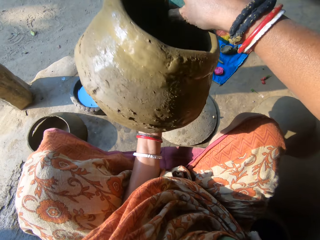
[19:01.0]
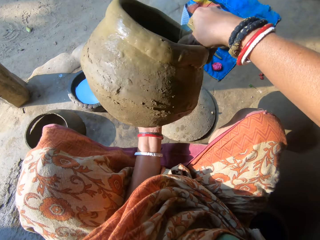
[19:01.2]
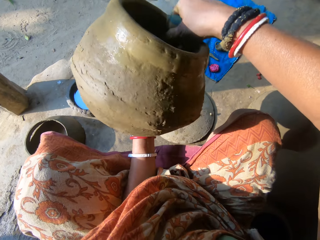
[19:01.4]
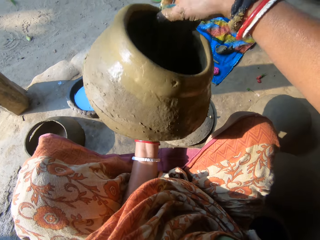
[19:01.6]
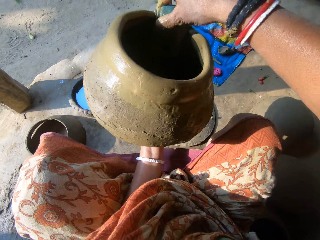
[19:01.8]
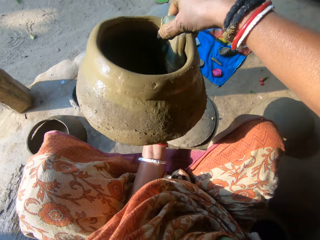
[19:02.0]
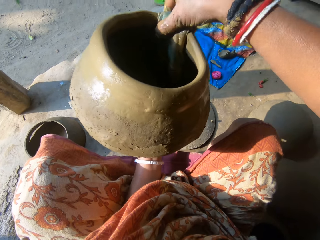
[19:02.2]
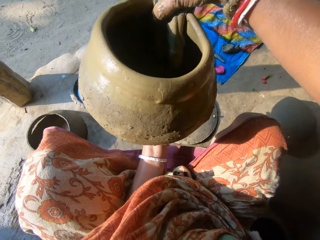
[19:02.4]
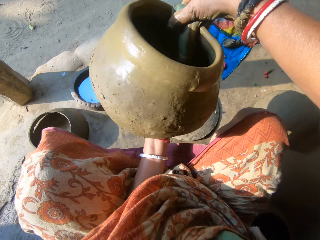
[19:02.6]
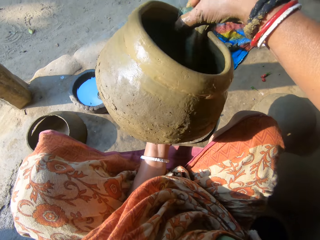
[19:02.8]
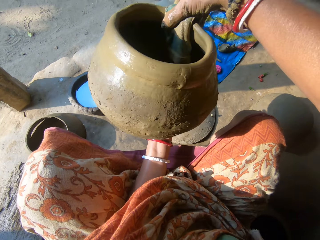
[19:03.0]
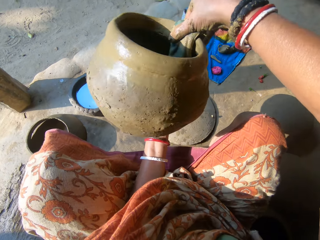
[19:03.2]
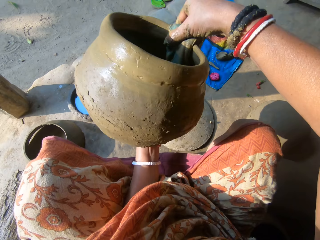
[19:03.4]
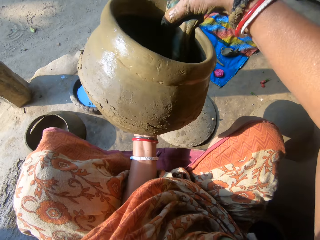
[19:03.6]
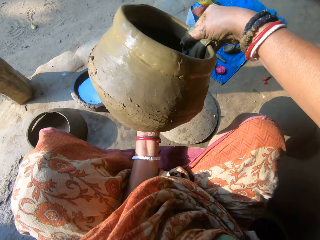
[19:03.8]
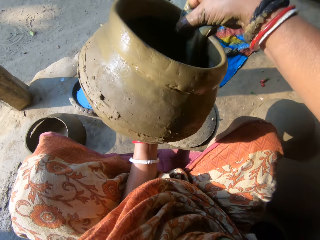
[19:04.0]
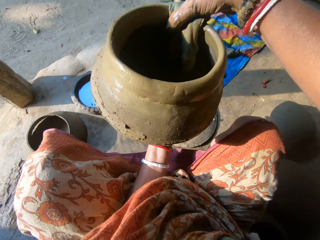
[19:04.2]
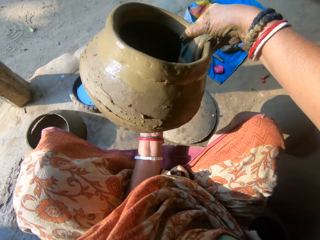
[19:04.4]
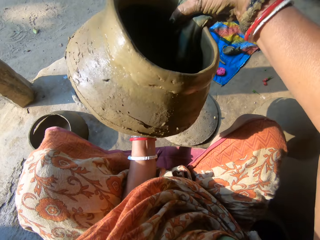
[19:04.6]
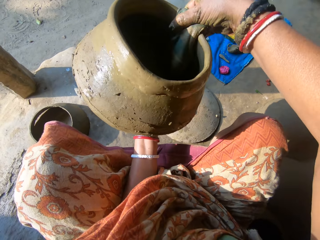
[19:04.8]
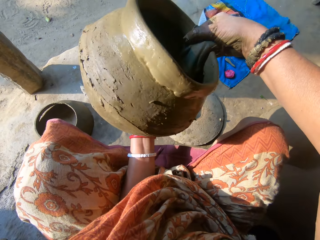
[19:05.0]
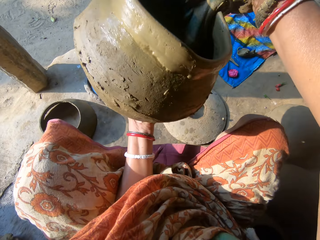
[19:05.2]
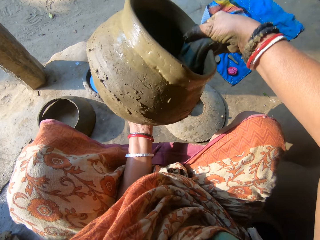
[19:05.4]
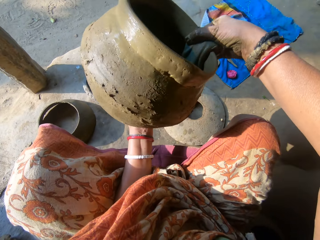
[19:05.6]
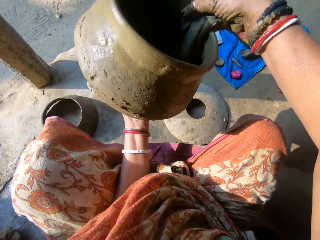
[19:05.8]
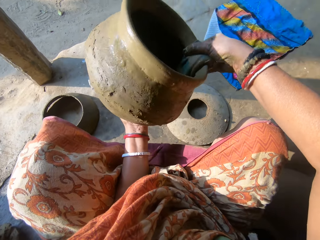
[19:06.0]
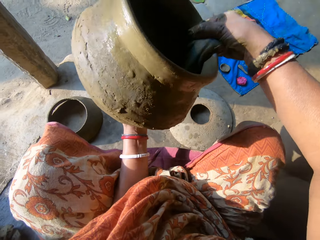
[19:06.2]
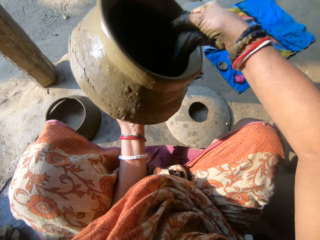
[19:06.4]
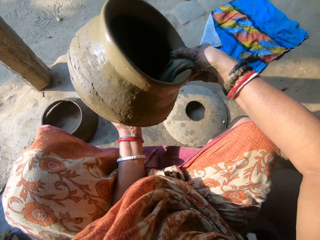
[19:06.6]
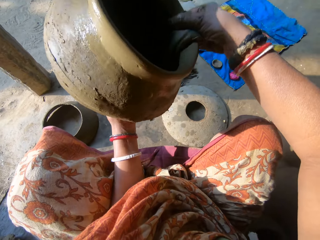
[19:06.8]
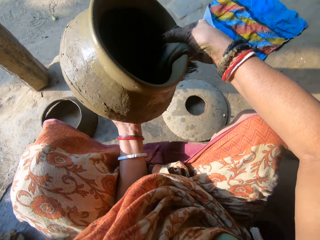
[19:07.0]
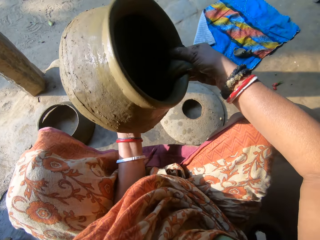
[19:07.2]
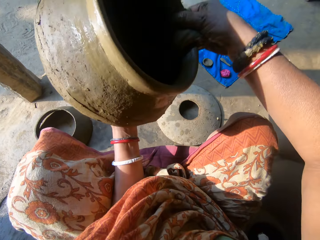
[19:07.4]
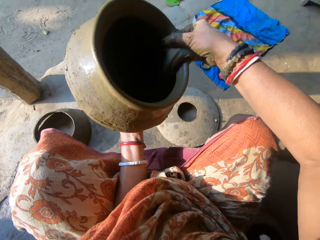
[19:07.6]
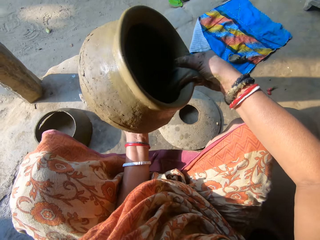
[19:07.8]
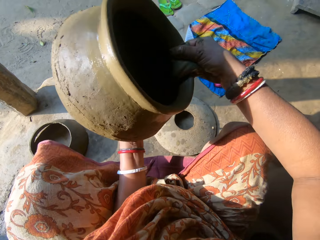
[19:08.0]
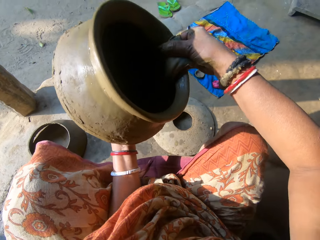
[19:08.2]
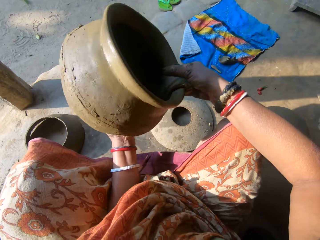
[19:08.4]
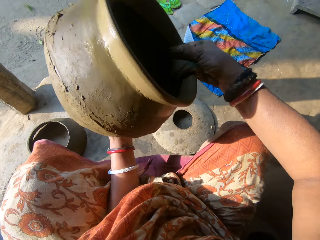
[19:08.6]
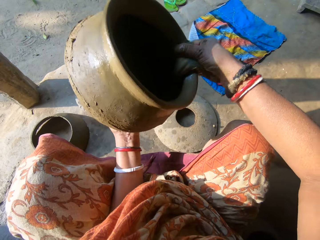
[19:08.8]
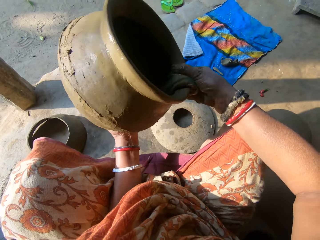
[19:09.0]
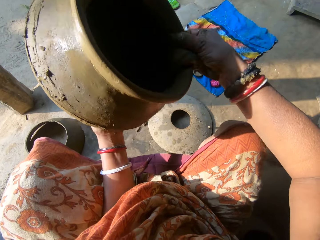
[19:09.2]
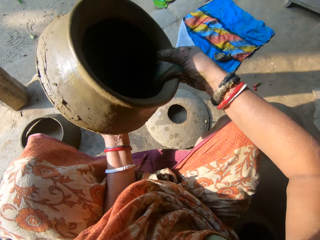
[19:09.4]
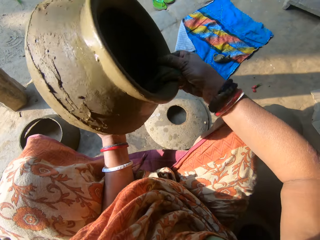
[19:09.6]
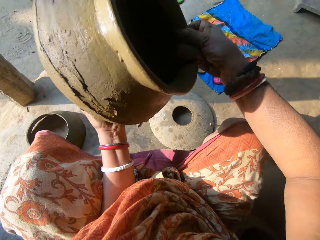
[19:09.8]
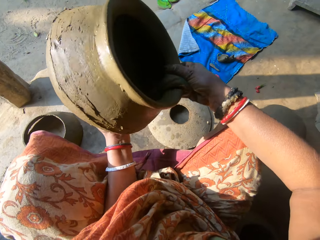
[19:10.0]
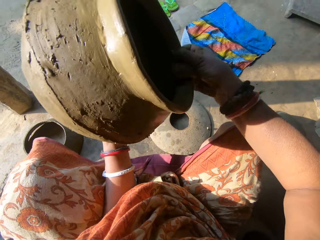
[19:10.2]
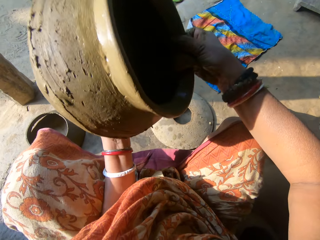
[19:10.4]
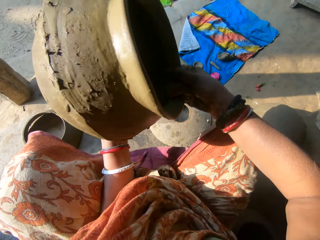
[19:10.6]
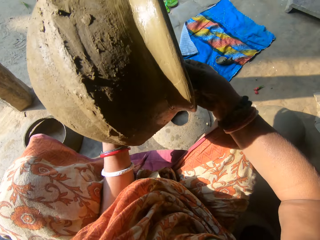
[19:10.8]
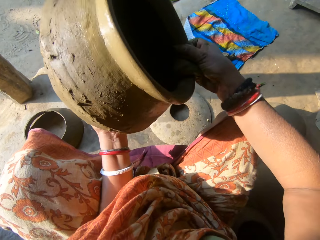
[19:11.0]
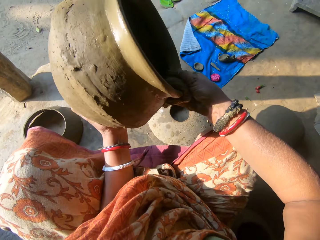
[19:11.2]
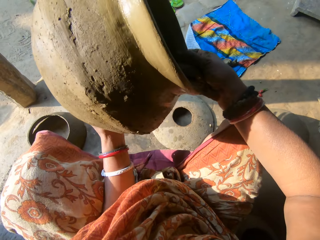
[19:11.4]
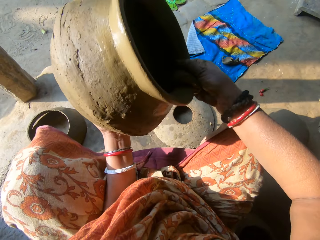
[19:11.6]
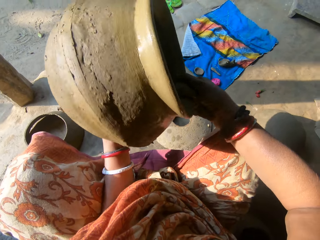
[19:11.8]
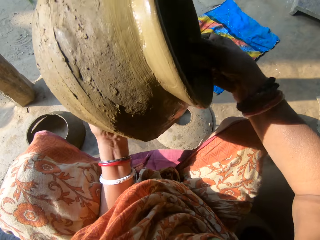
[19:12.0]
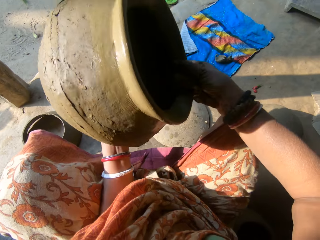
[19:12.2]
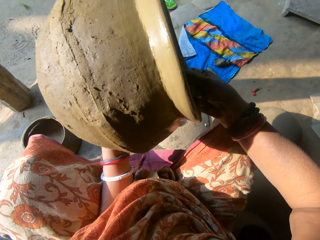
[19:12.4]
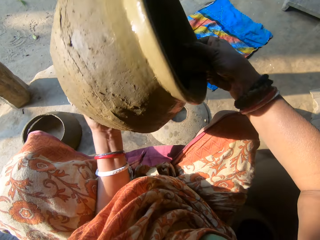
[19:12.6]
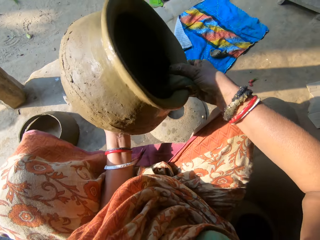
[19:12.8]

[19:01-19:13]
The camera wearer interacts with a woman.

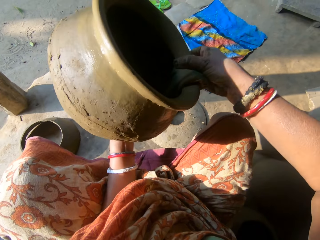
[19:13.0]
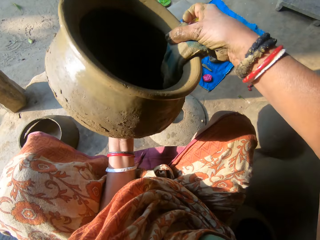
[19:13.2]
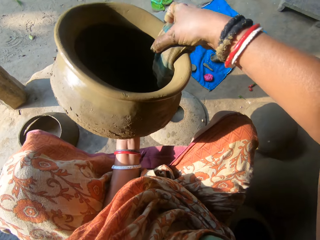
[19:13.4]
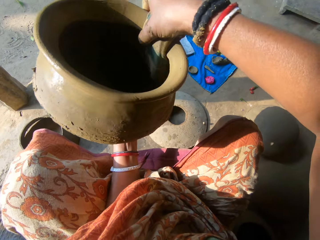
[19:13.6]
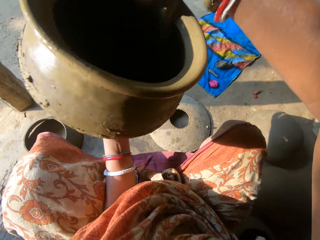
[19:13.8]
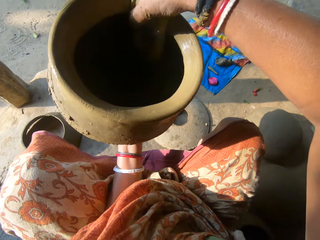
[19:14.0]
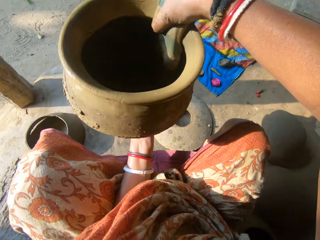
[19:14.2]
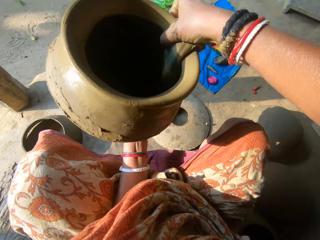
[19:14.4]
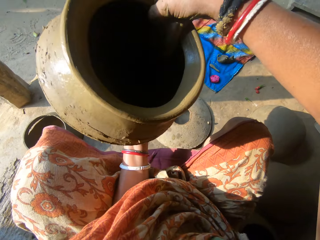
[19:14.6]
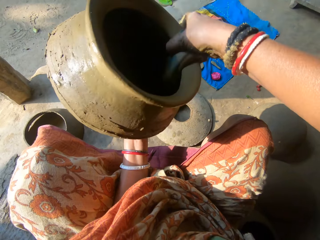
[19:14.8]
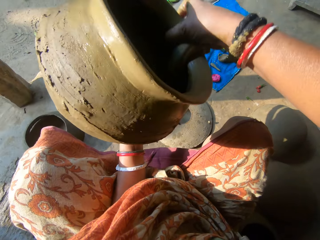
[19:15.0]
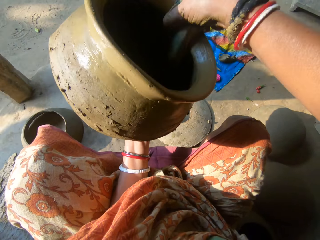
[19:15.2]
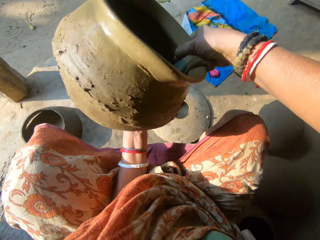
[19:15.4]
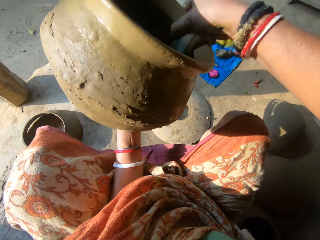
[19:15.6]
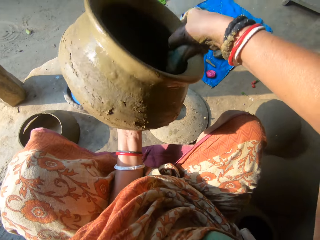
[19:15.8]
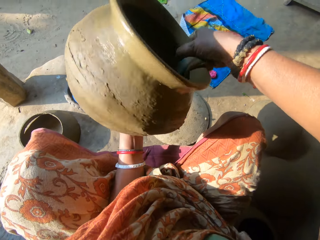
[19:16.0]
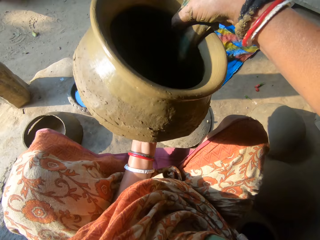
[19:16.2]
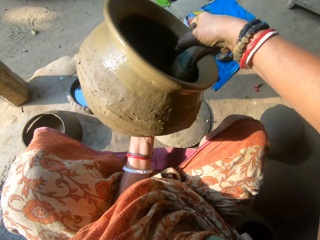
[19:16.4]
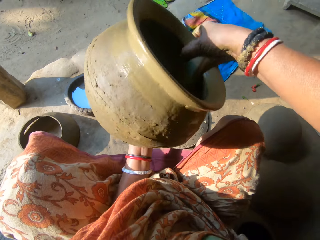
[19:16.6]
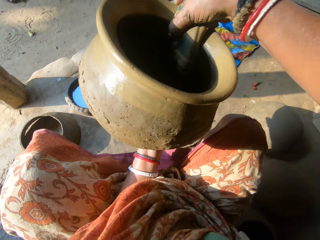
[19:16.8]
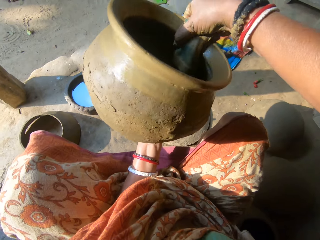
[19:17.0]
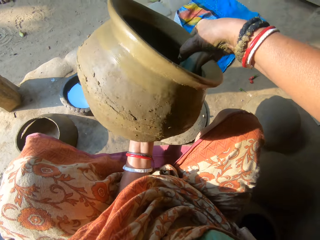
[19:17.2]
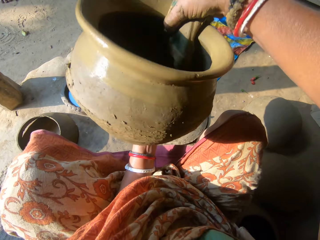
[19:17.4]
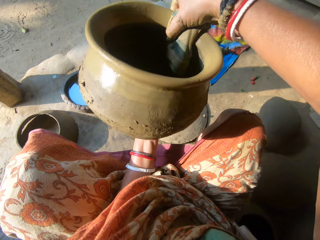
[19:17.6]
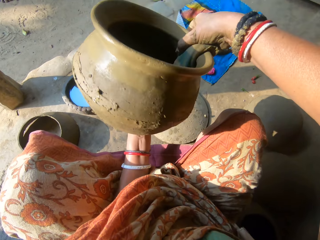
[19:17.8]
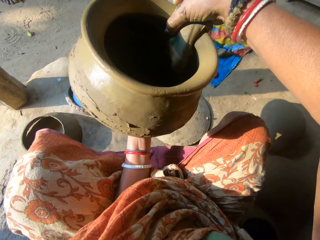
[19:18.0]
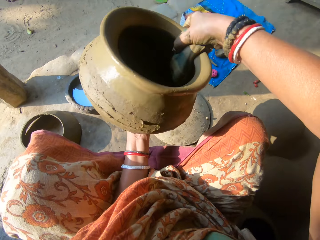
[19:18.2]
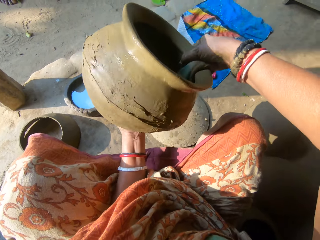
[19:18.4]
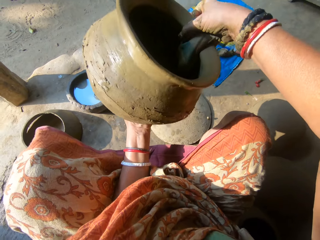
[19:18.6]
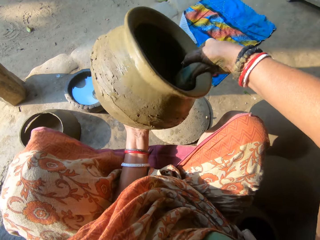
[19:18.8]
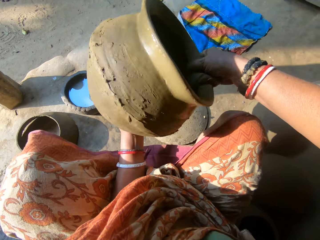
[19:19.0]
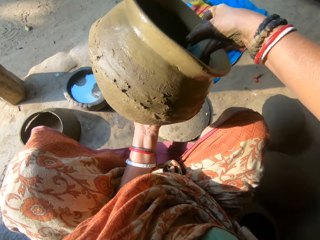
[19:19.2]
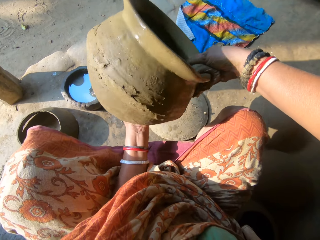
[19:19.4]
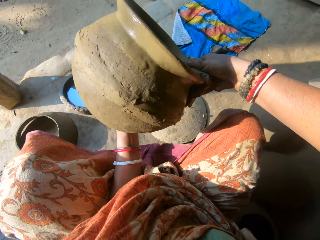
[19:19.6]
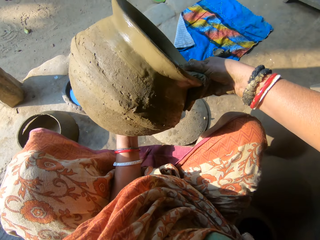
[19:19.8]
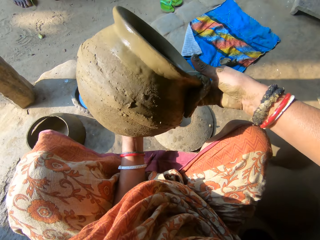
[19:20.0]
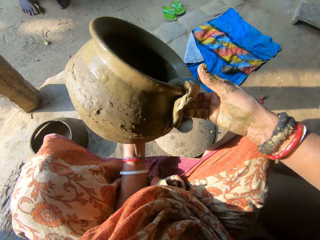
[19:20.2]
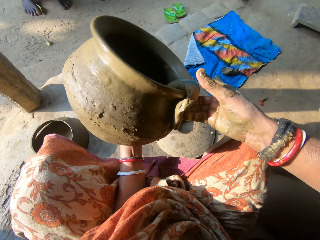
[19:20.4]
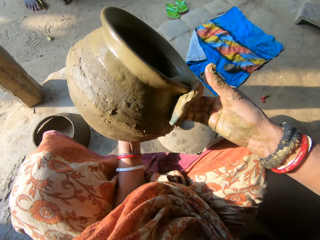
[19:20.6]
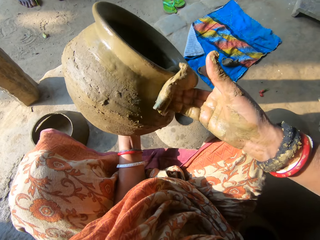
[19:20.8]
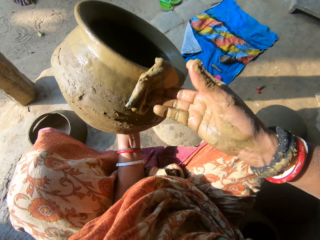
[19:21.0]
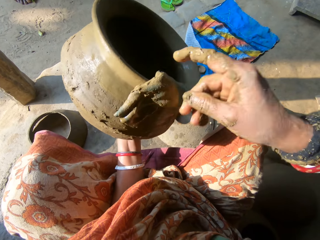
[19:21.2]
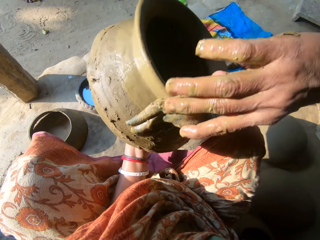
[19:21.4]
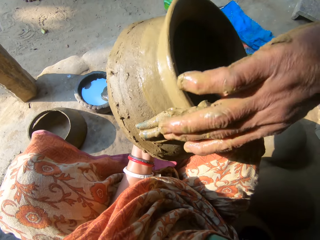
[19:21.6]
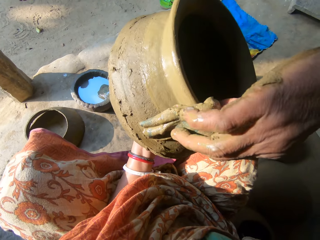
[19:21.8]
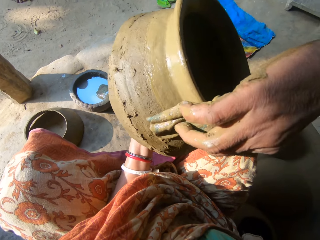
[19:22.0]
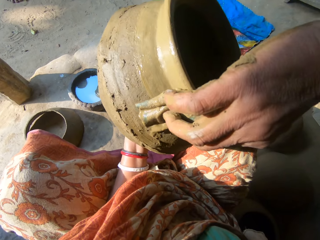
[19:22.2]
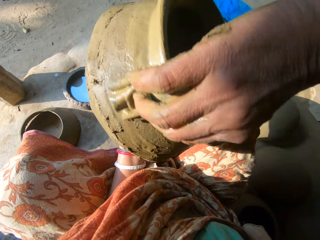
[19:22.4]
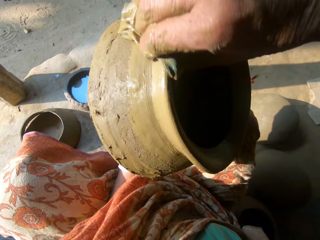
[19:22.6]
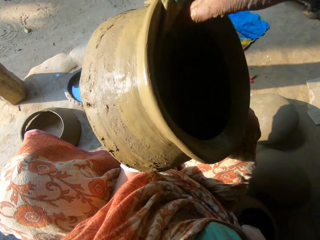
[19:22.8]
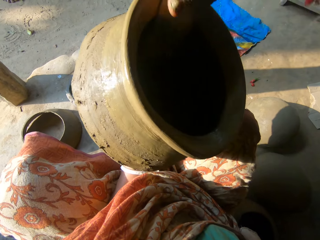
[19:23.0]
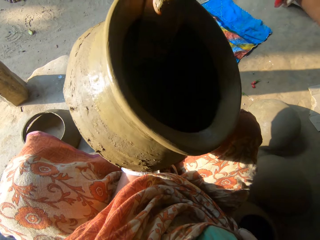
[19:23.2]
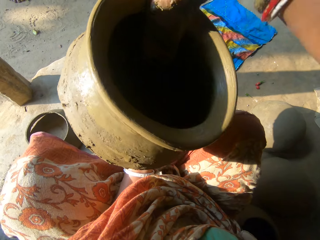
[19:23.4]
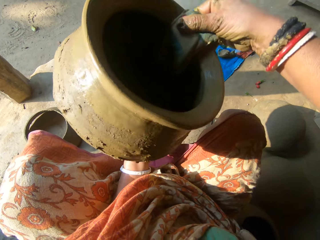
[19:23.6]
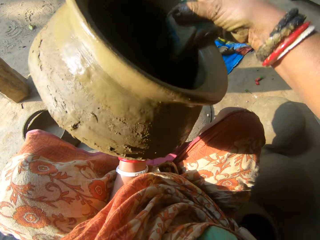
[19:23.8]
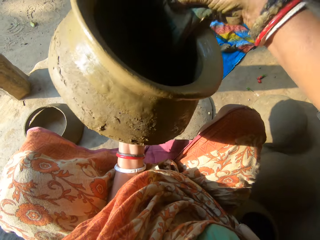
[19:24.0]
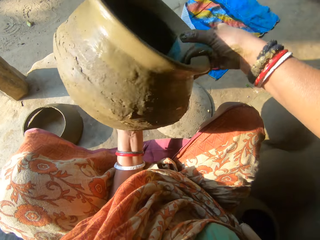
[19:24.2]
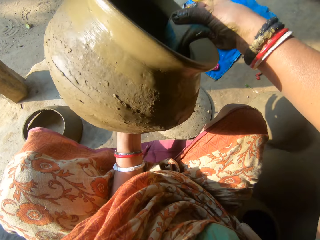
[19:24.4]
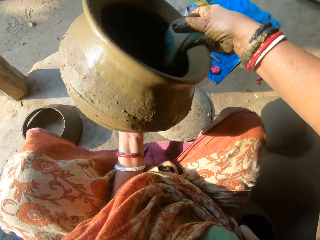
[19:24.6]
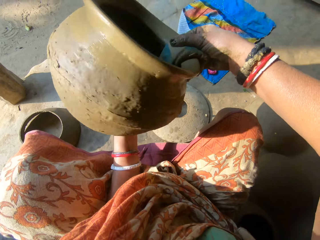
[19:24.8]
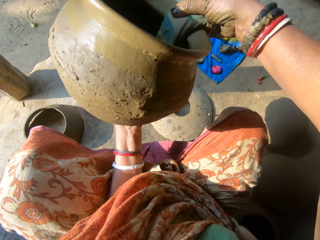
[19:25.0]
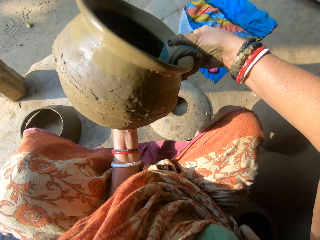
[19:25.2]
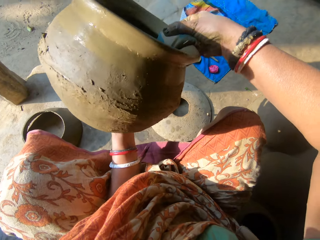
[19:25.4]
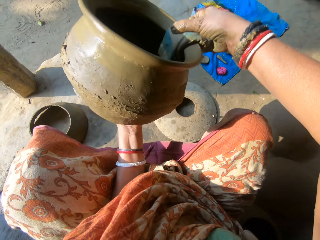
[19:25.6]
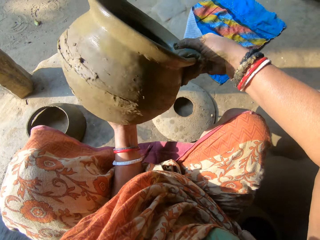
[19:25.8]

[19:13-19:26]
A person stands at the verandah. The camera wearer unhands the cloth. They hold the cloth and mould the clay pot with the cloth.
